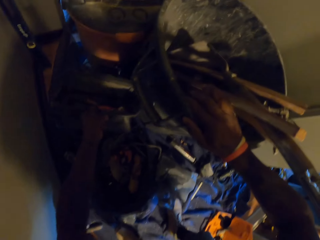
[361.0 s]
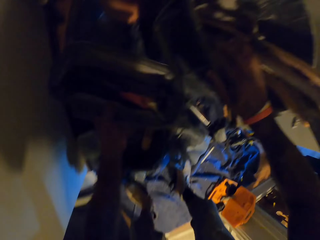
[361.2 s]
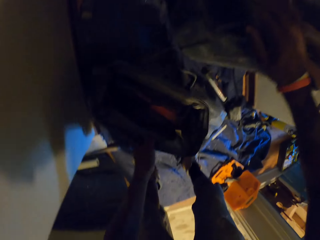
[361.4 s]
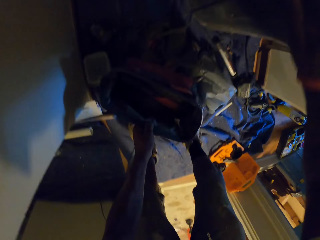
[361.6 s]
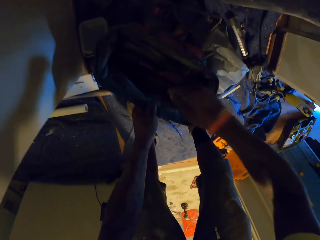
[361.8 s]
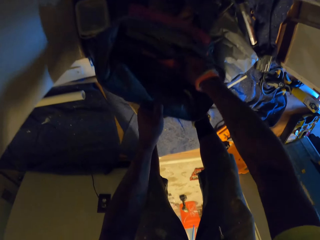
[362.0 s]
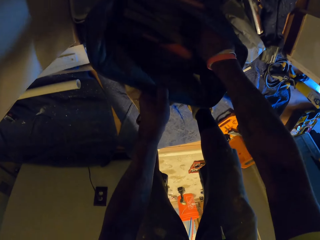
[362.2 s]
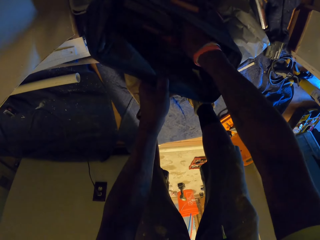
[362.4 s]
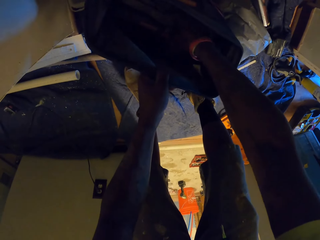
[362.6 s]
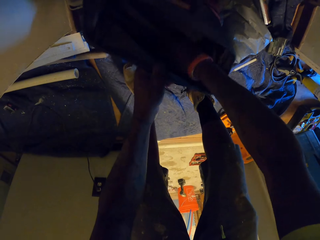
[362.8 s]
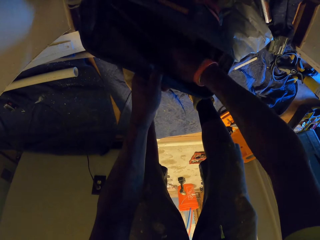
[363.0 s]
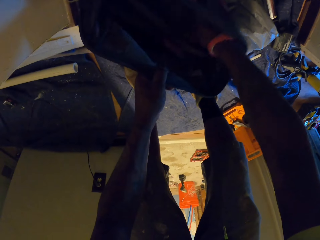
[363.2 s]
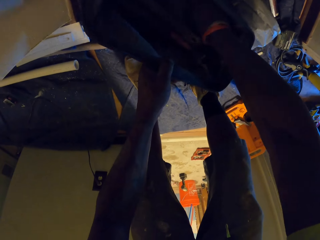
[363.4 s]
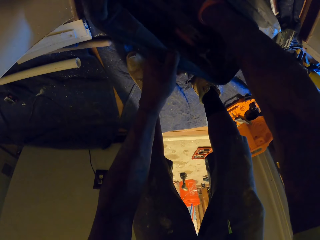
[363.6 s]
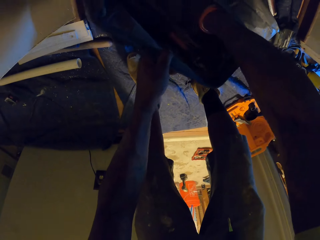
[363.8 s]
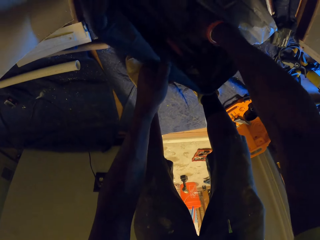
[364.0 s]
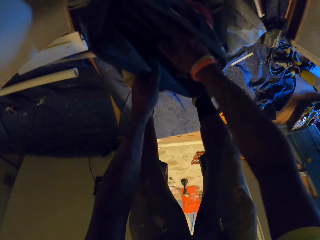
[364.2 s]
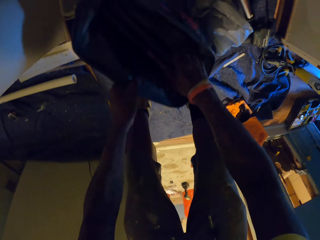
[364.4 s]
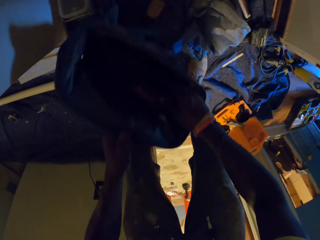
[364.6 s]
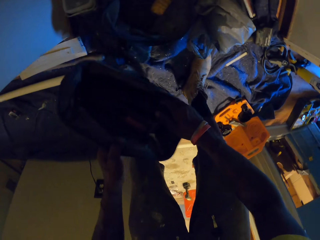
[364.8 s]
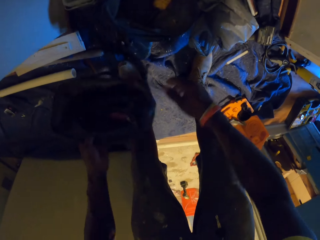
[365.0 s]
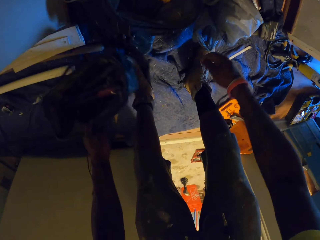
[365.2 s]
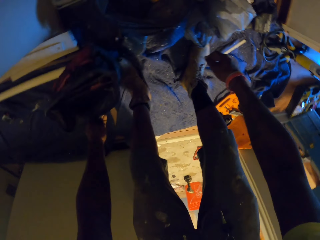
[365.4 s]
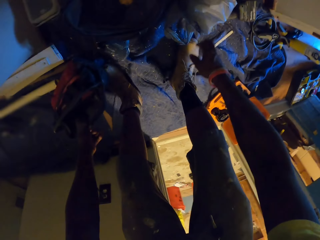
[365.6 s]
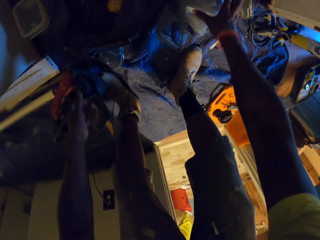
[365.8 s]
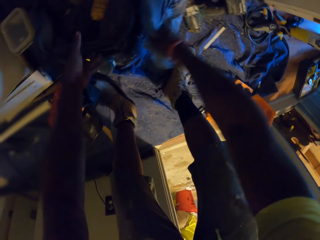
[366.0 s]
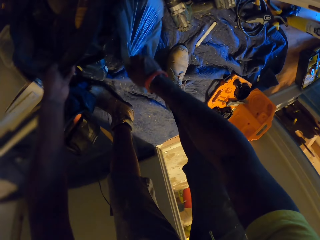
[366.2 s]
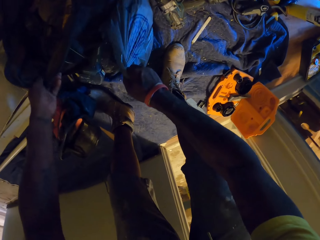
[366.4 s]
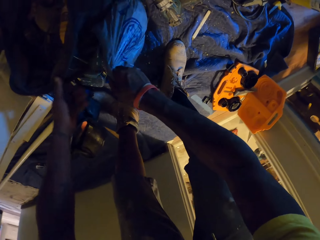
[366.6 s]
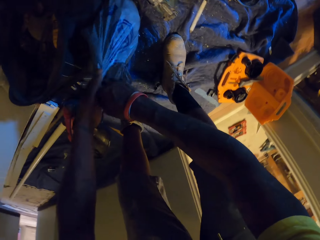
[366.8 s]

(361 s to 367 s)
The camera wearer drops the bag on the floor with his left hand. He searches the bag on the floor with his right hand. He drops the bag or bucket on the floor with his left hand. He moves a polythene bag with his right hand. He pulls the nylon bag.

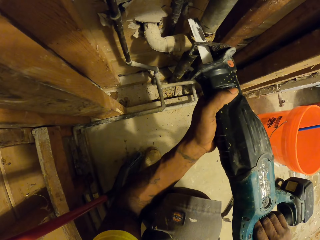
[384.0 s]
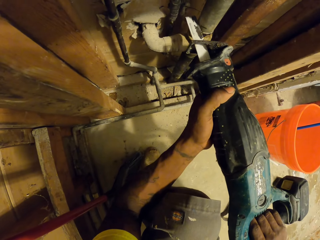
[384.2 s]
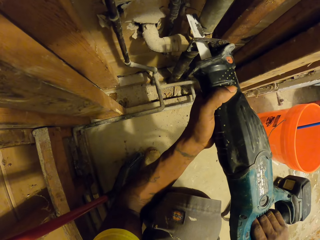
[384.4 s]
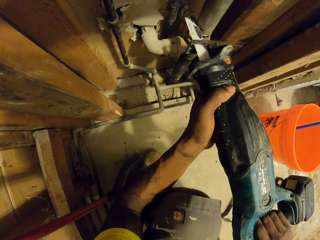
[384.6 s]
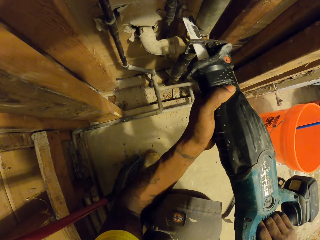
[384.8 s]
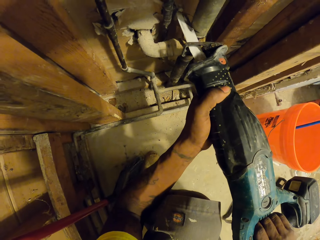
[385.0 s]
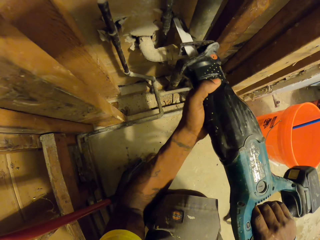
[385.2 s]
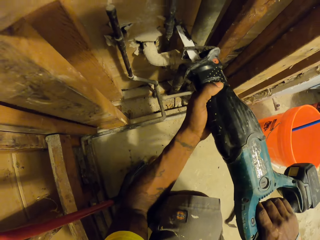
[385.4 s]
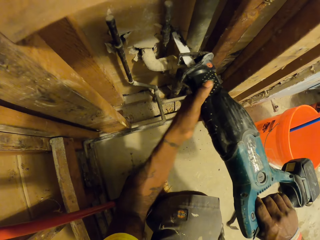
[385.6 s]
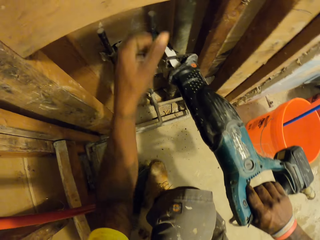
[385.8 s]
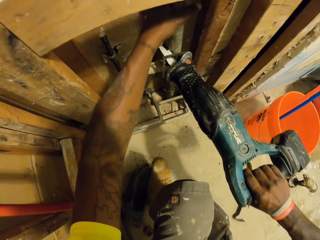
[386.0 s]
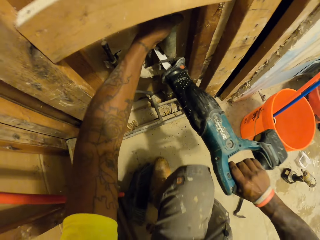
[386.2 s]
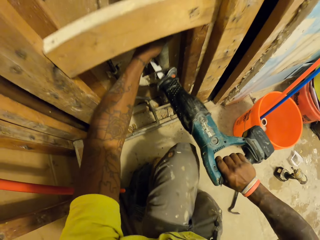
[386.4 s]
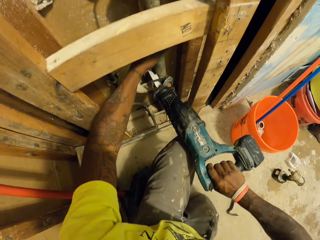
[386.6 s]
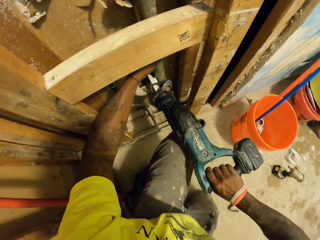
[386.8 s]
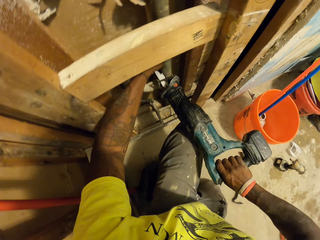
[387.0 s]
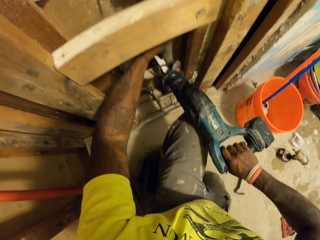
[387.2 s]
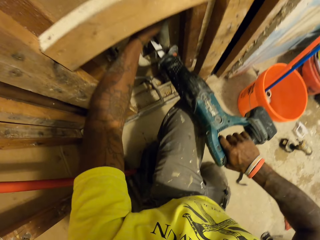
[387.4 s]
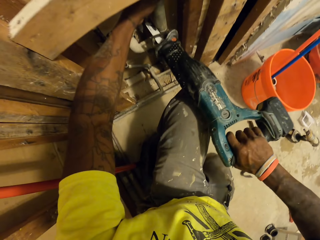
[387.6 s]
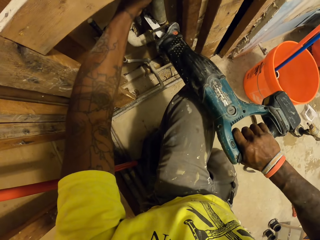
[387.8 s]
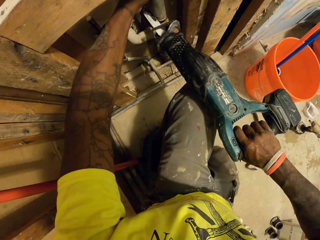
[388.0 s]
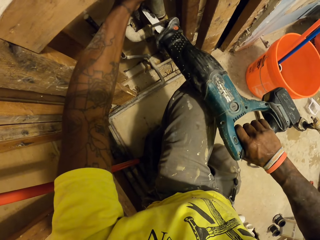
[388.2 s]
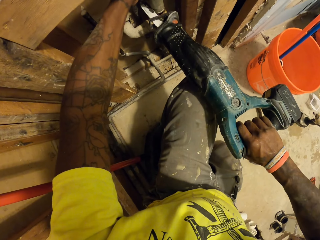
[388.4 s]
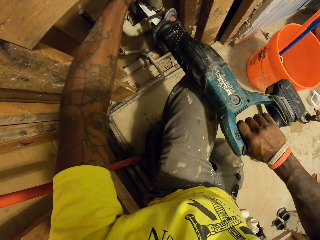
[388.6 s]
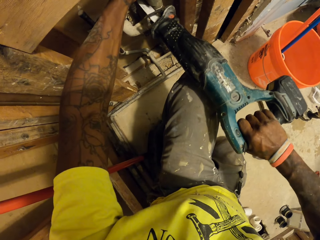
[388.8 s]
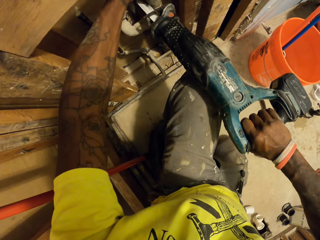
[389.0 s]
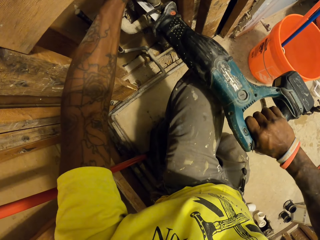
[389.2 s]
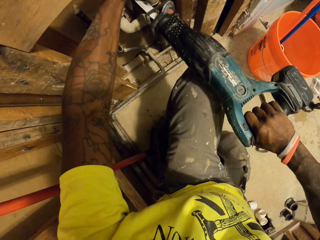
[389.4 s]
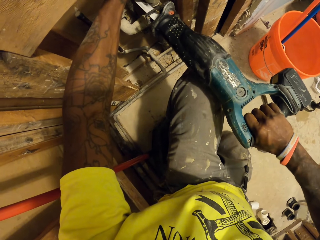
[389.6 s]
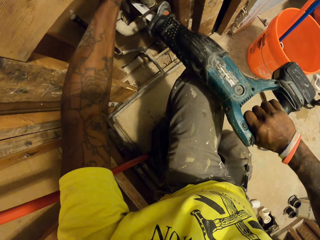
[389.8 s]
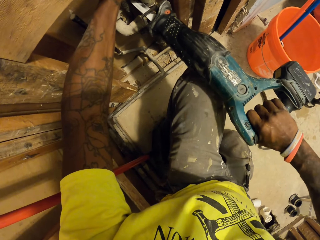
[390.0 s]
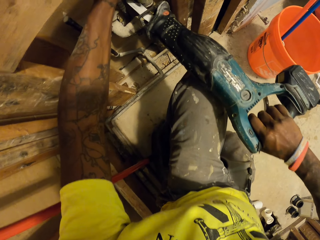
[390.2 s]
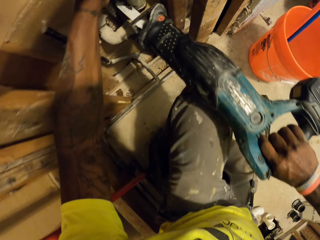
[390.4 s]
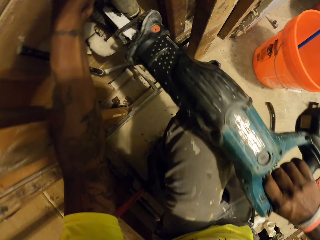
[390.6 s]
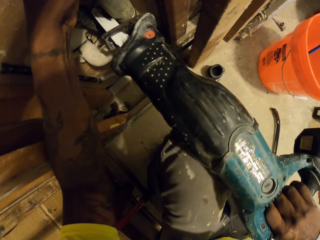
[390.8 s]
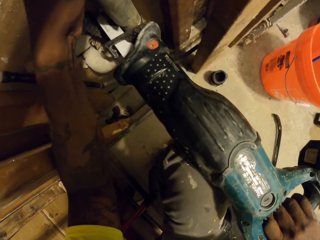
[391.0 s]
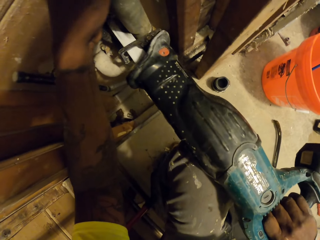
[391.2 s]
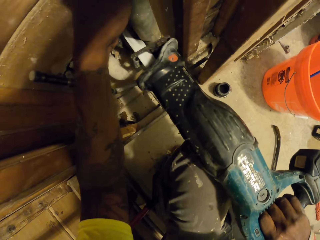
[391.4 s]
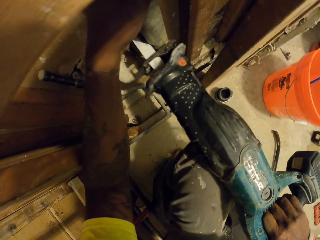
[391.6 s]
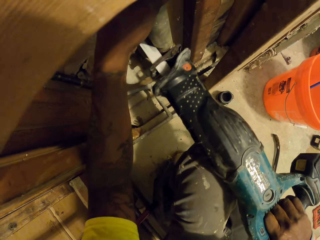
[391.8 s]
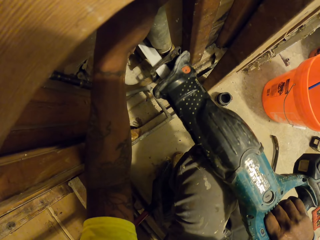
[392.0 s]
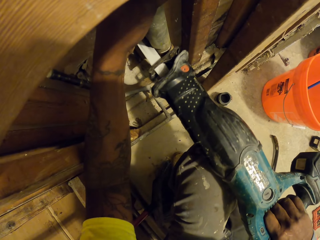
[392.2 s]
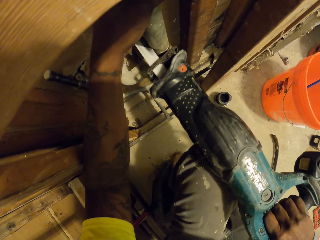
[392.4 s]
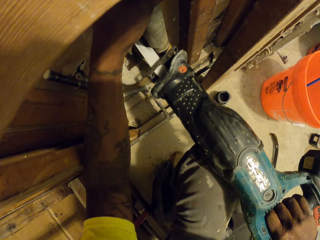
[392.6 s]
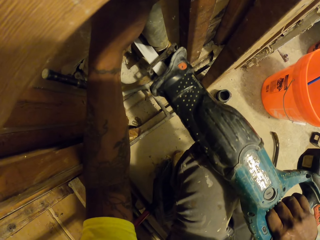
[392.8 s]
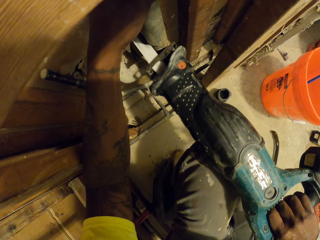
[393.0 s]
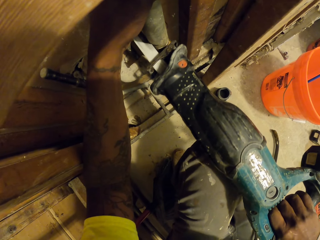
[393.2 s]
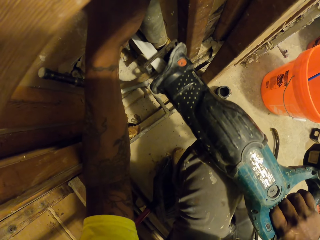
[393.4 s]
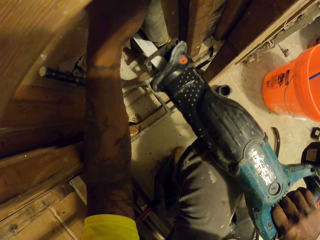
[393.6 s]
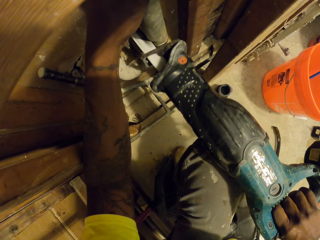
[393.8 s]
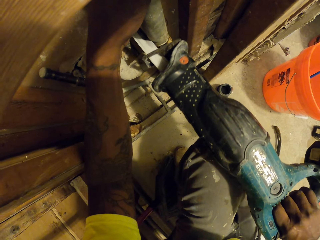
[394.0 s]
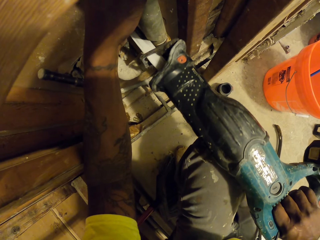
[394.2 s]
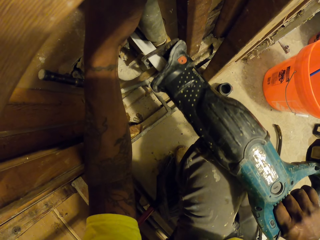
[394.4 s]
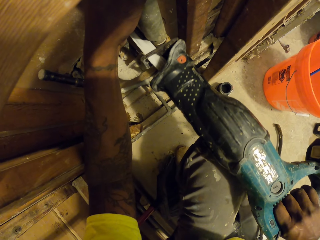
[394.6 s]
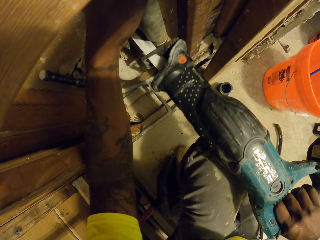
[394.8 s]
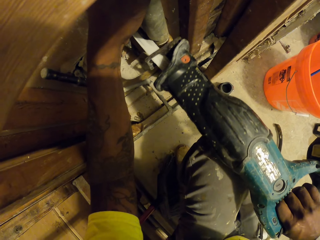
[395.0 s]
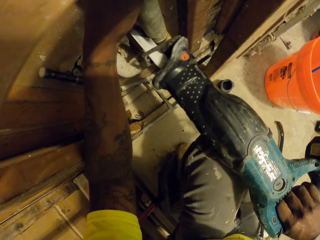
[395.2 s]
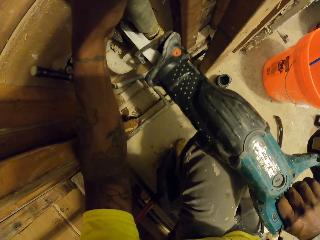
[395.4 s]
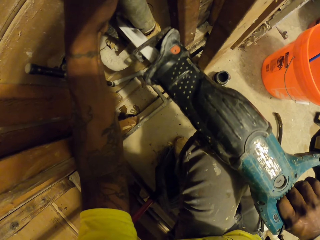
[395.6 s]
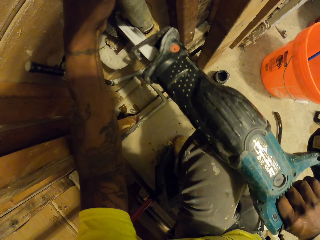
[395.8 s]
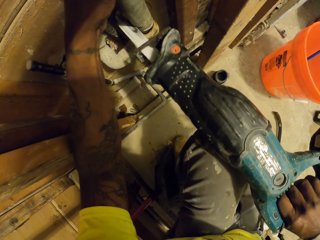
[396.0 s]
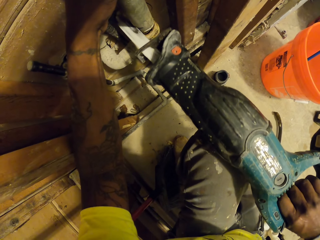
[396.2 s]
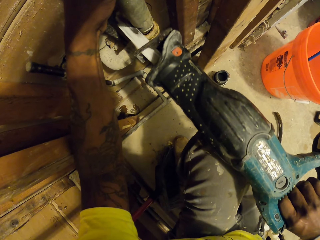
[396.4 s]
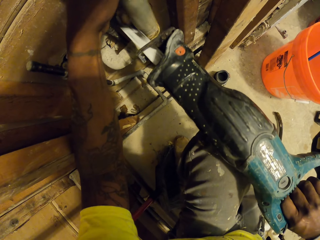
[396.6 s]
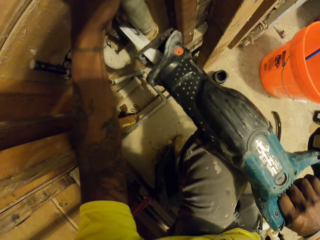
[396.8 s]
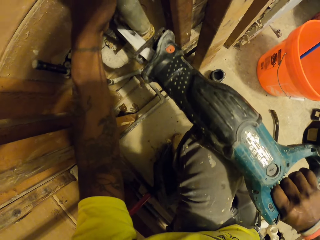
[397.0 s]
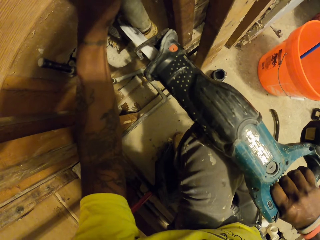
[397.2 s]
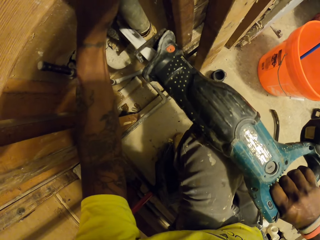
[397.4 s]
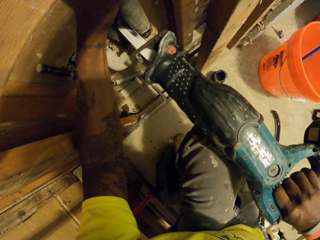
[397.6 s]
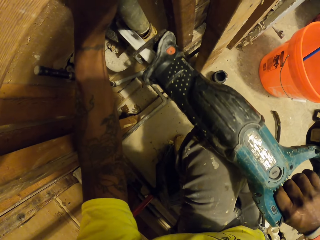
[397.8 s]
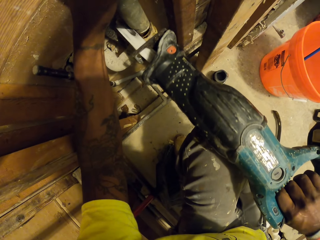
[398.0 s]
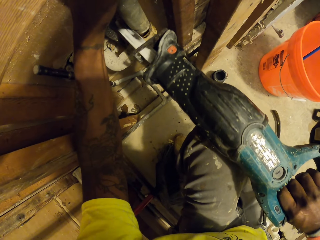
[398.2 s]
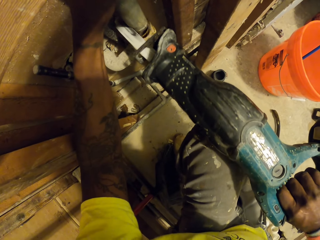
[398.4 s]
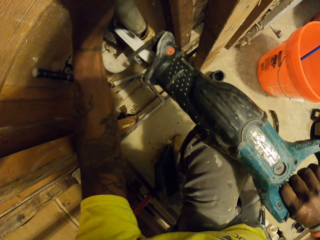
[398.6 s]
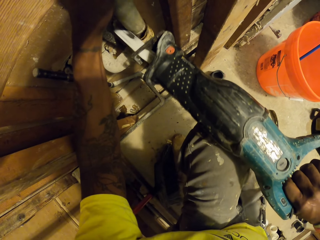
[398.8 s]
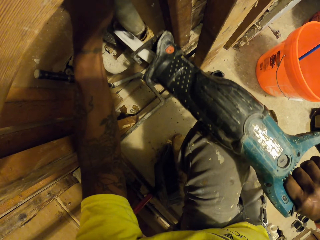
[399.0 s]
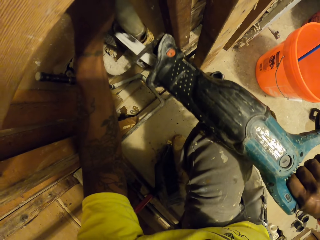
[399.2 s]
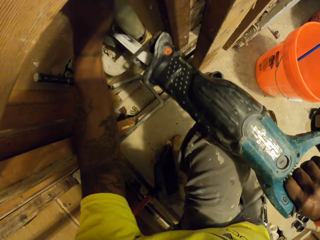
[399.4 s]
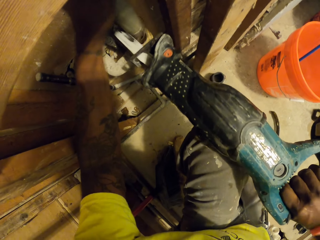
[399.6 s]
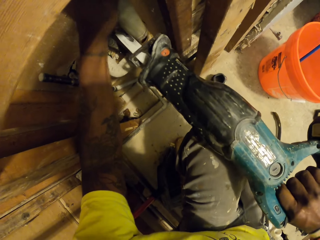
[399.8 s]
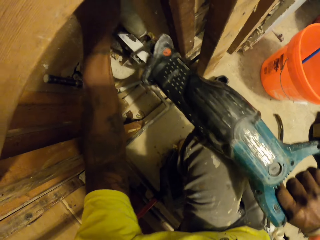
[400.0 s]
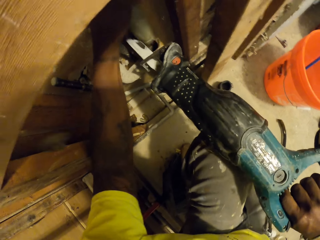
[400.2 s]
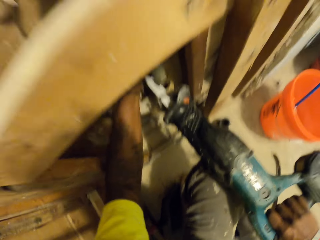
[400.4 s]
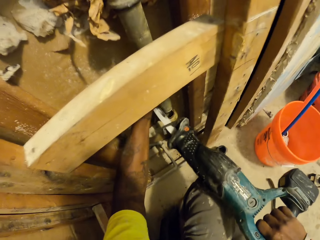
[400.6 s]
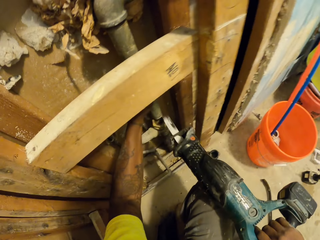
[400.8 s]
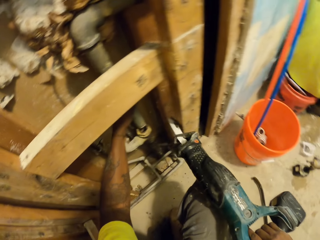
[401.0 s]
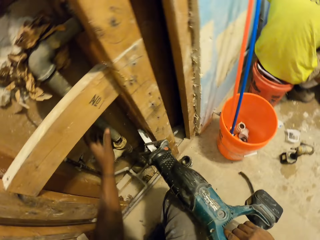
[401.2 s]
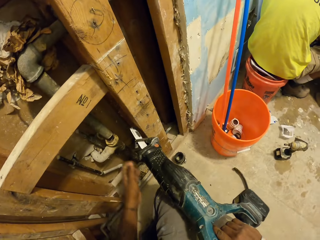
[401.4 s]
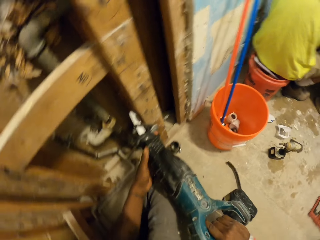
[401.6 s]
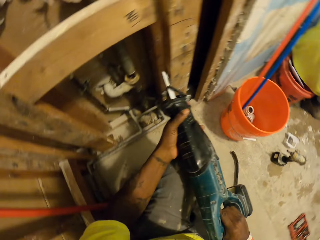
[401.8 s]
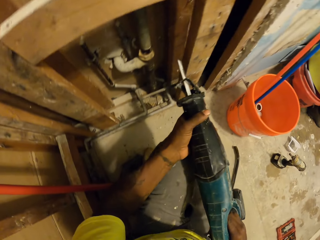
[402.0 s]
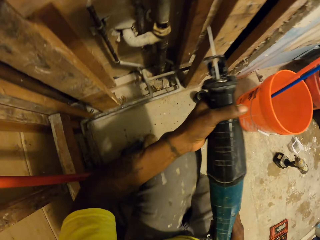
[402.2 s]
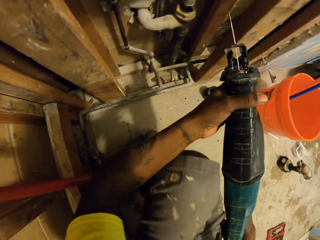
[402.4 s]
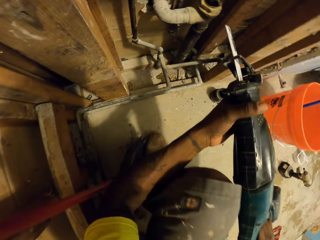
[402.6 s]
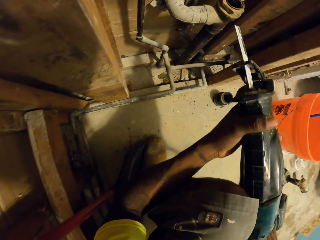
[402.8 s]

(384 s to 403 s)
The camera wearer cuts the pipe on the wall with the reciprocating saw in his hands. He touches the water pipe. He holds the pipe on the wall with his left hand. He cuts the pipe on the wall with the reciprocating saw in his hands. He removes the reciprocating saw from the pipe on the wall with his left hand. He holds the reciprocating saw in his right hand with his left hand.
